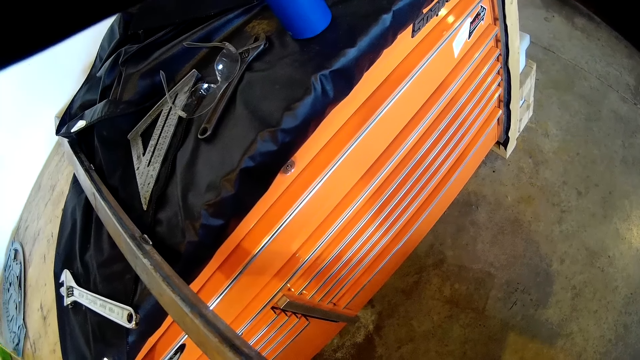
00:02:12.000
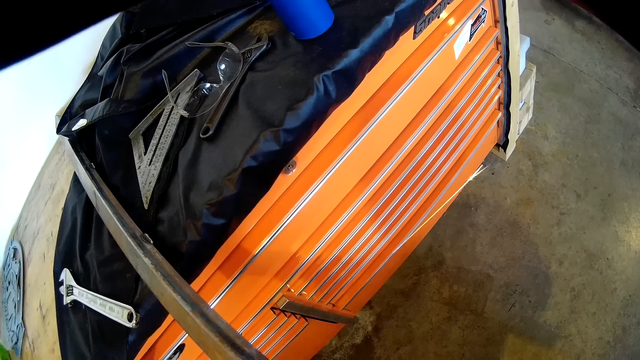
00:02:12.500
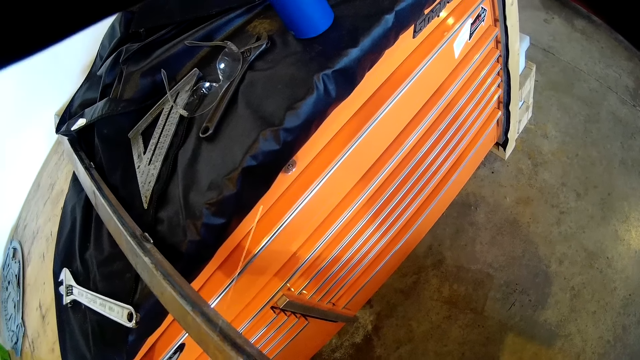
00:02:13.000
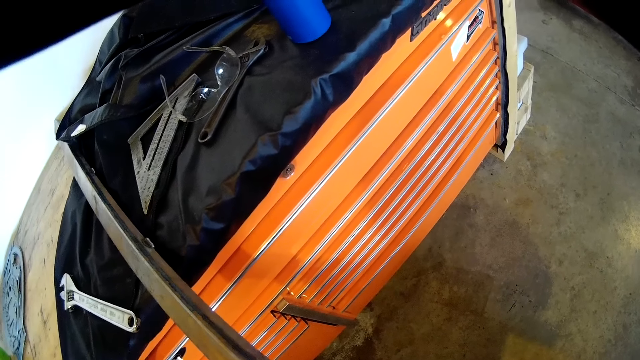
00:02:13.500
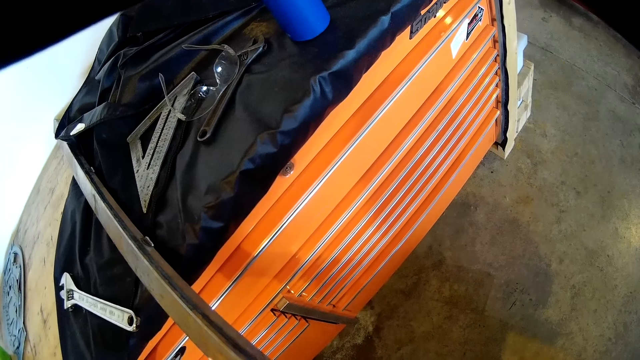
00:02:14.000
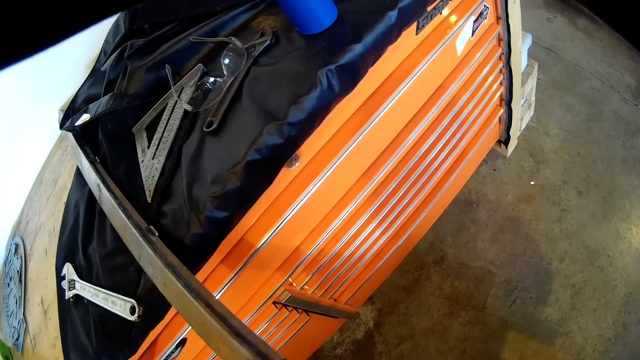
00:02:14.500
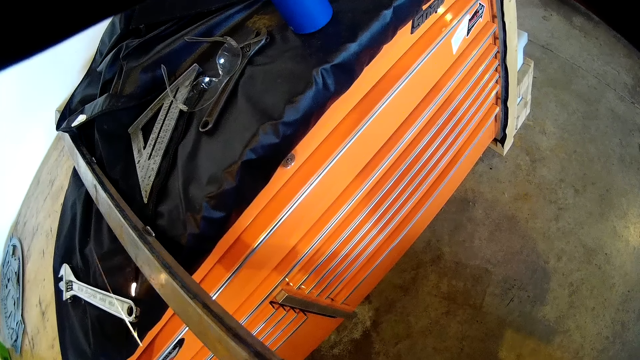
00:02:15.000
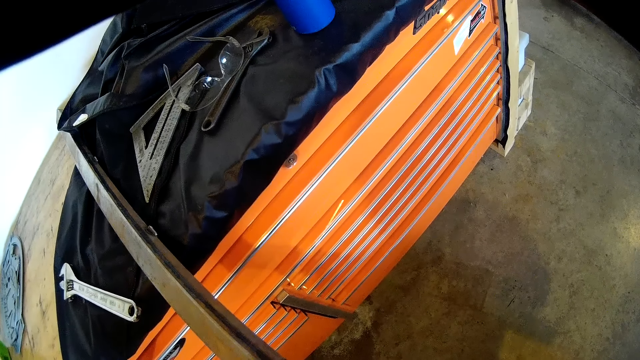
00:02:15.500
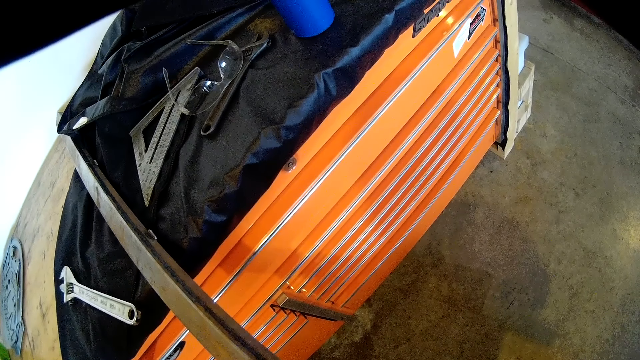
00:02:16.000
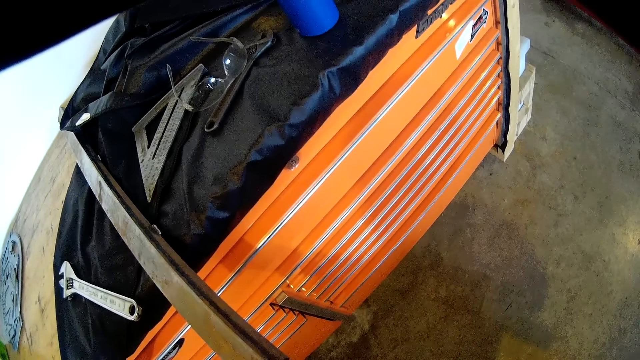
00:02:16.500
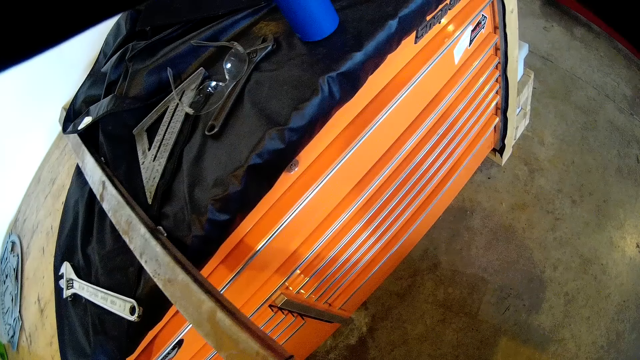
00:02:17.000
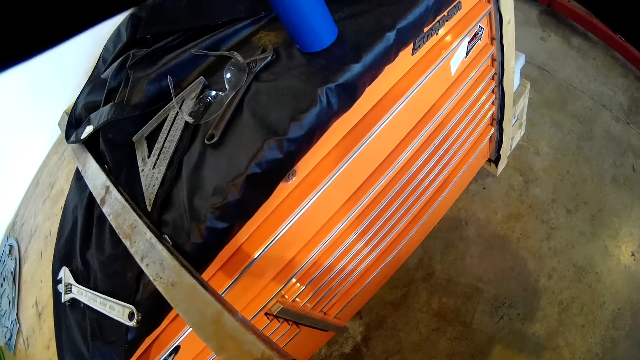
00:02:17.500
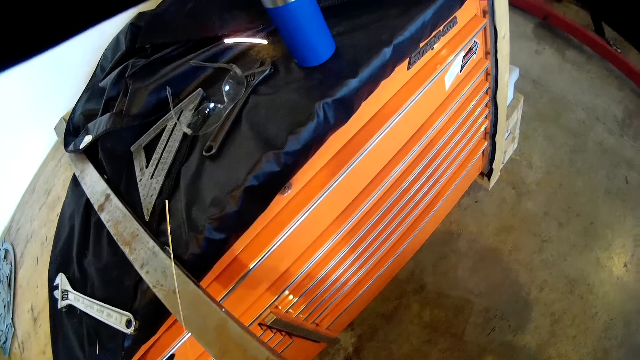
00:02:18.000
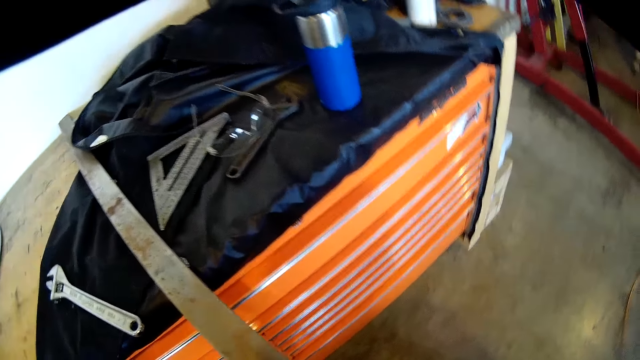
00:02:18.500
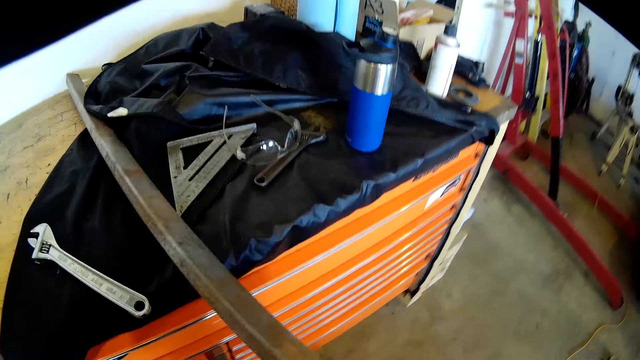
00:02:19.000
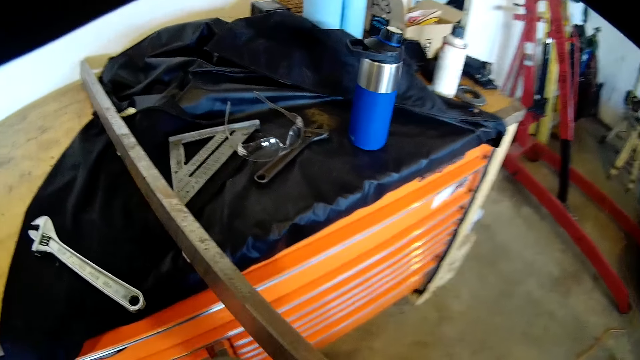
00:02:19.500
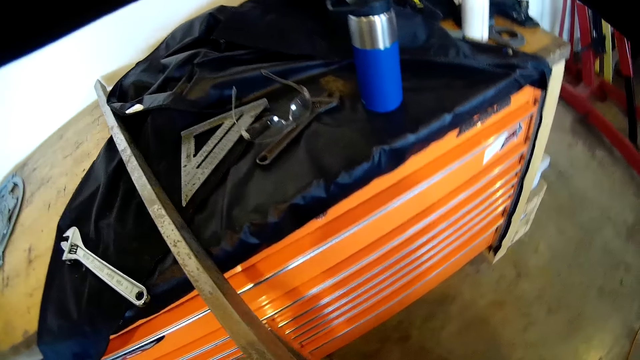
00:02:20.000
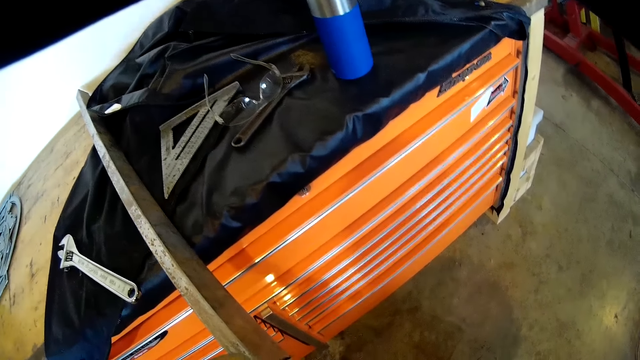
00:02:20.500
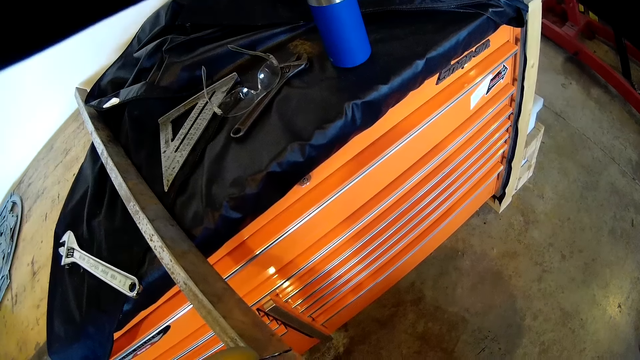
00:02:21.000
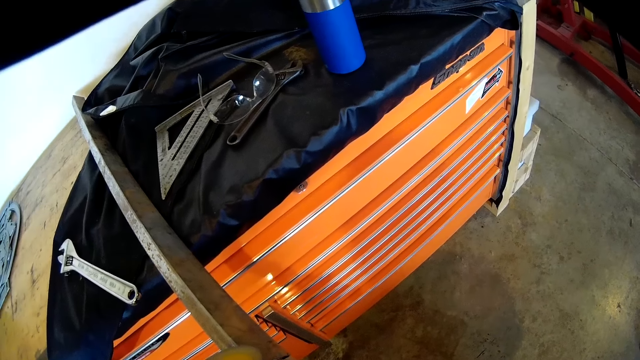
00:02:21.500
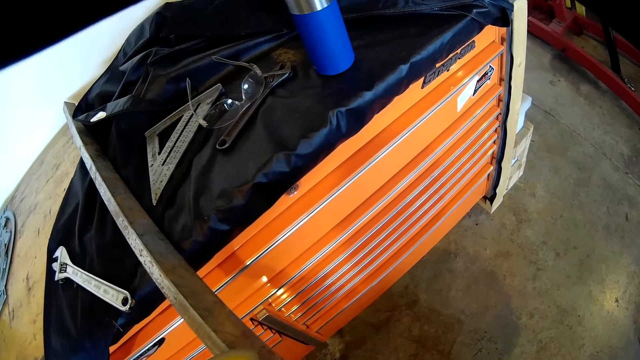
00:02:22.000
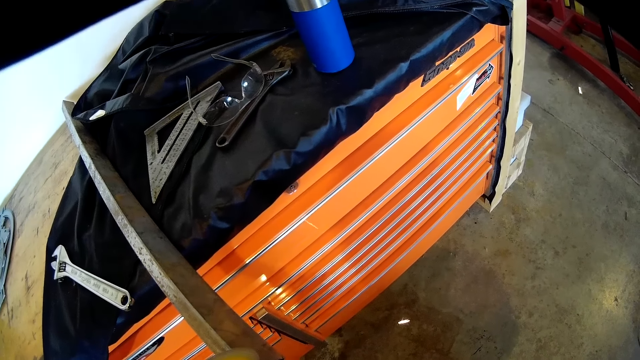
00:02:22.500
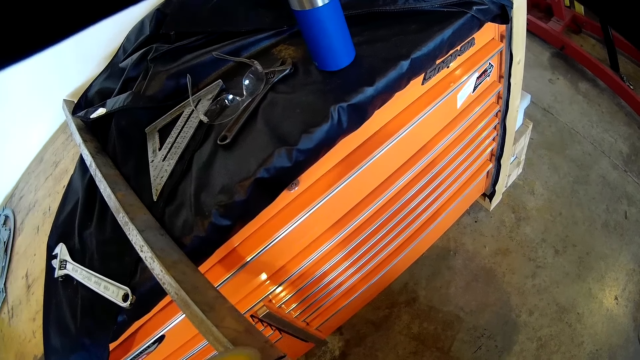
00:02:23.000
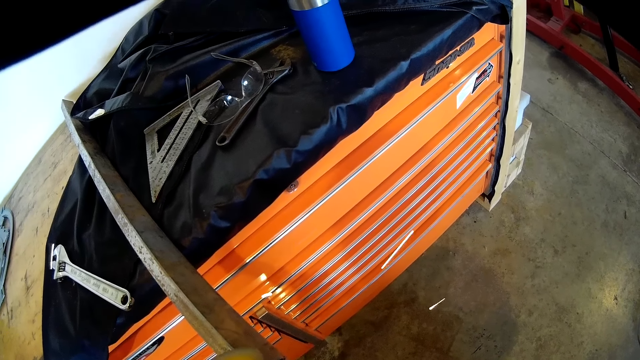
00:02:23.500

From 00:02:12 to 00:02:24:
The camera wearer welds the metal. They turn the metal rod and weld the metal rod.

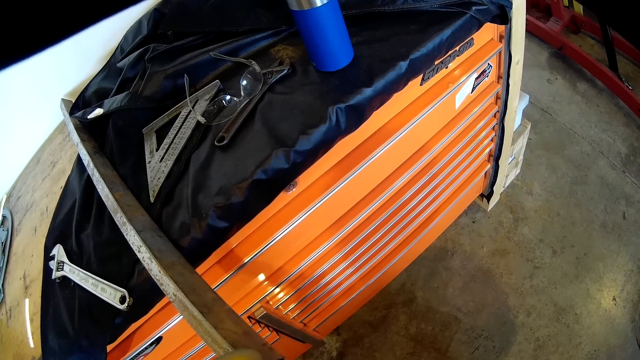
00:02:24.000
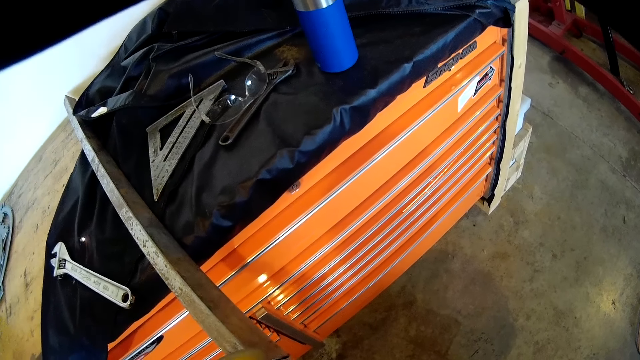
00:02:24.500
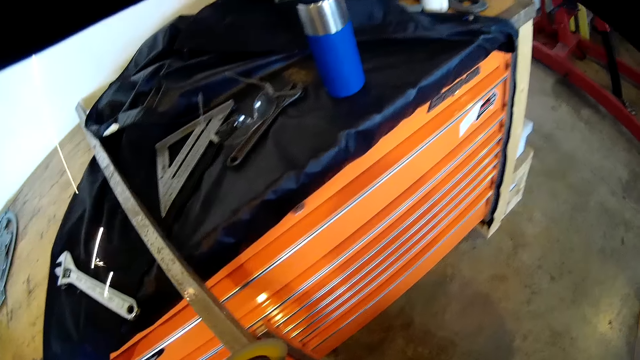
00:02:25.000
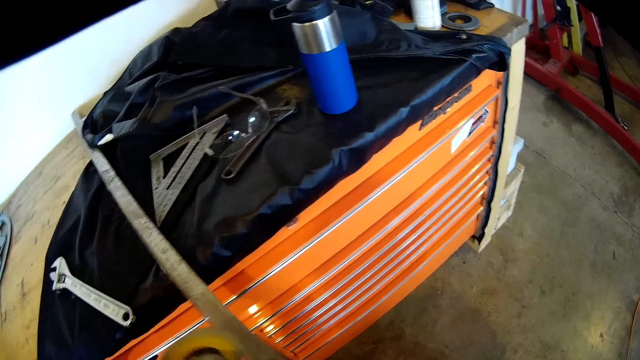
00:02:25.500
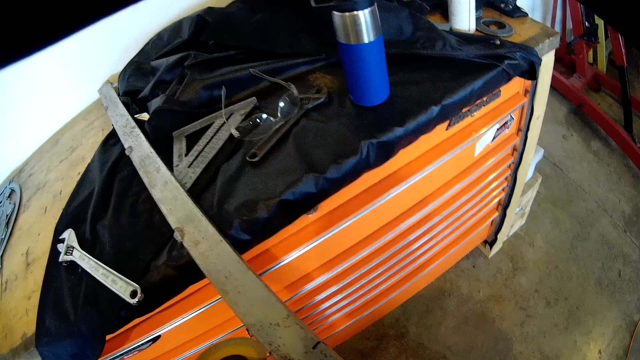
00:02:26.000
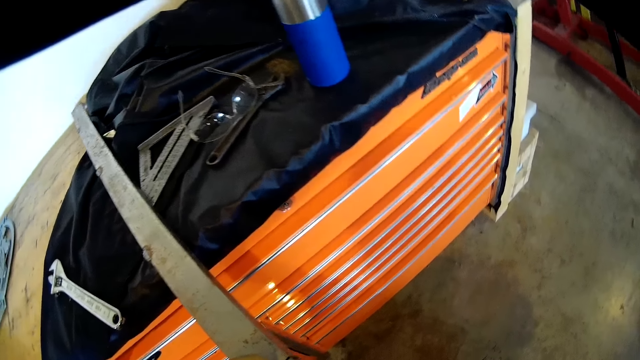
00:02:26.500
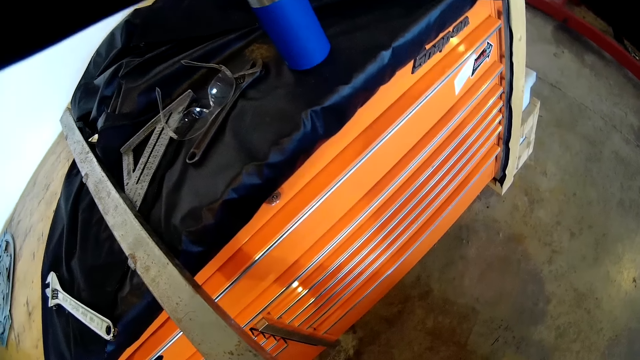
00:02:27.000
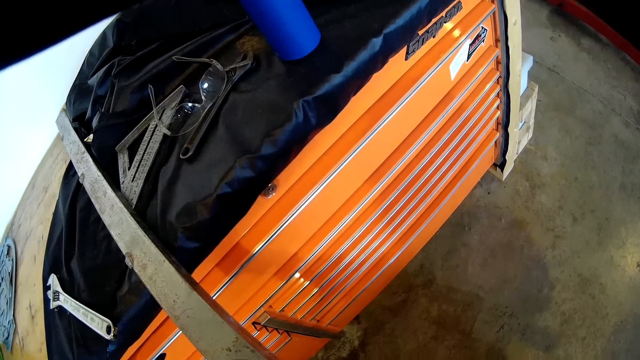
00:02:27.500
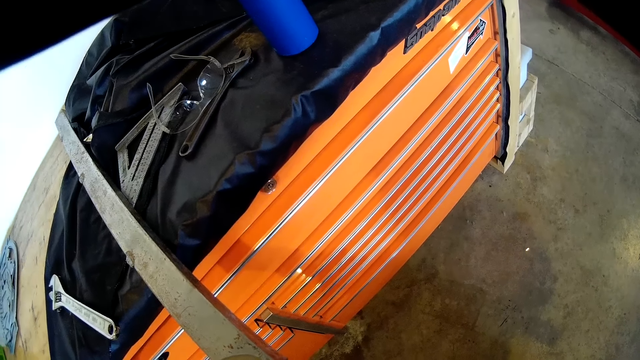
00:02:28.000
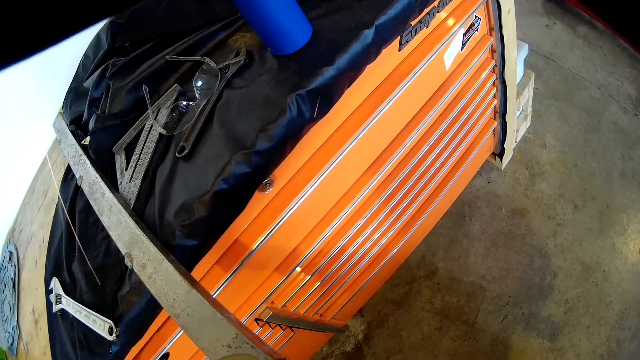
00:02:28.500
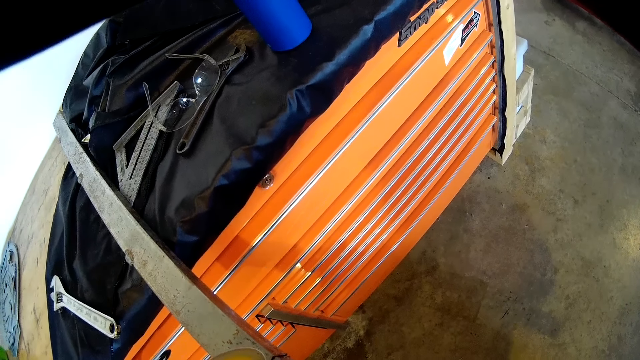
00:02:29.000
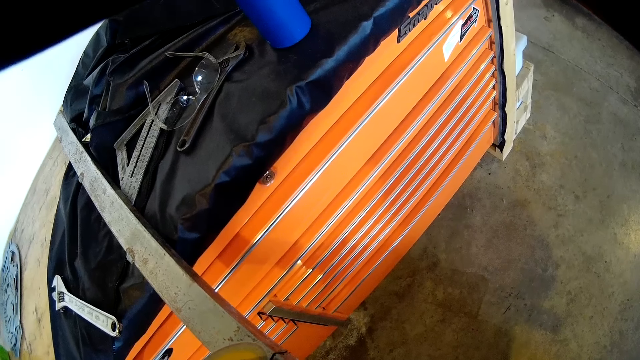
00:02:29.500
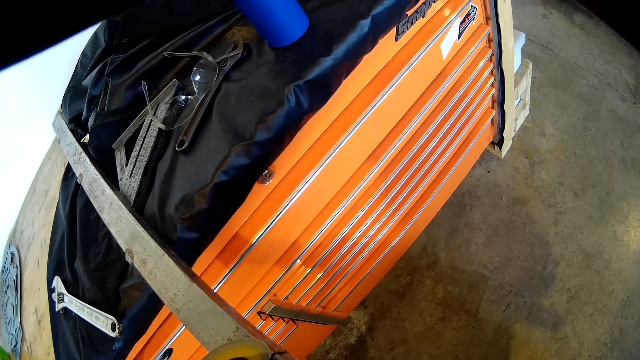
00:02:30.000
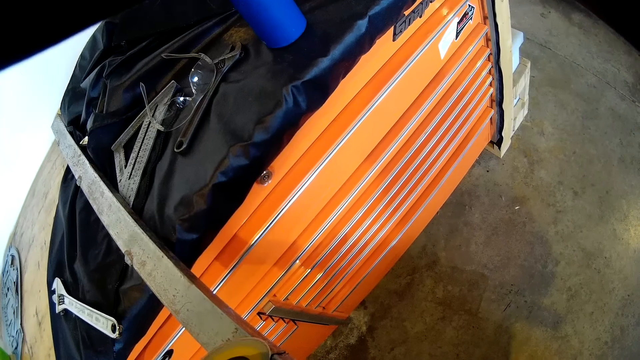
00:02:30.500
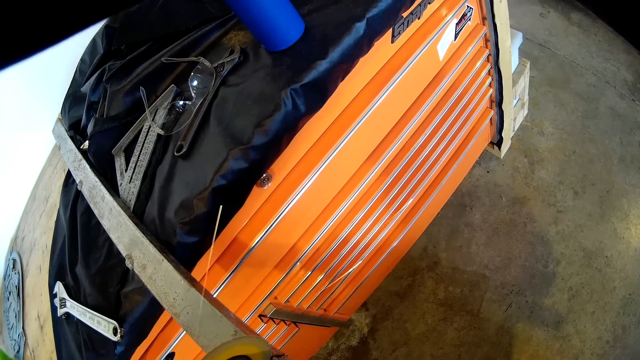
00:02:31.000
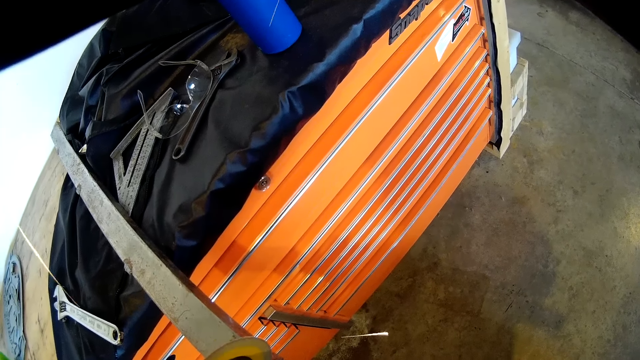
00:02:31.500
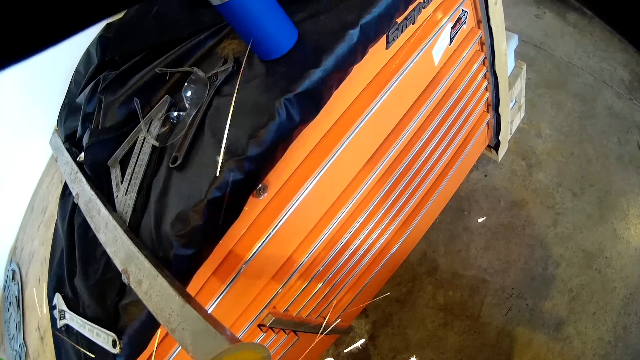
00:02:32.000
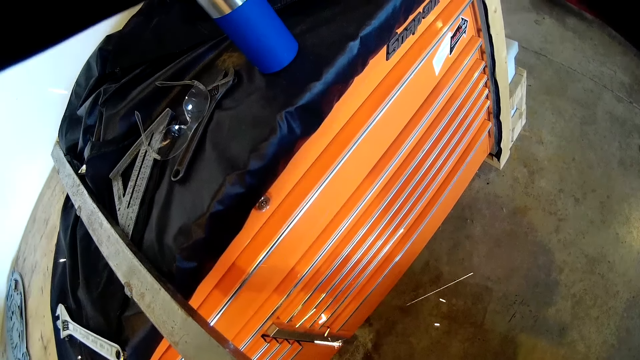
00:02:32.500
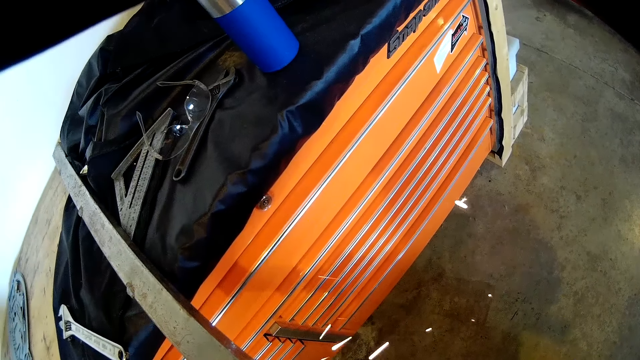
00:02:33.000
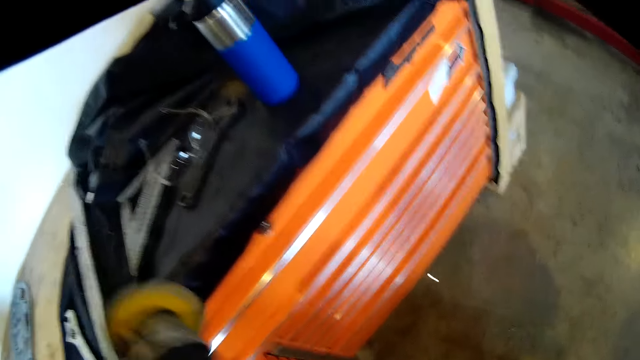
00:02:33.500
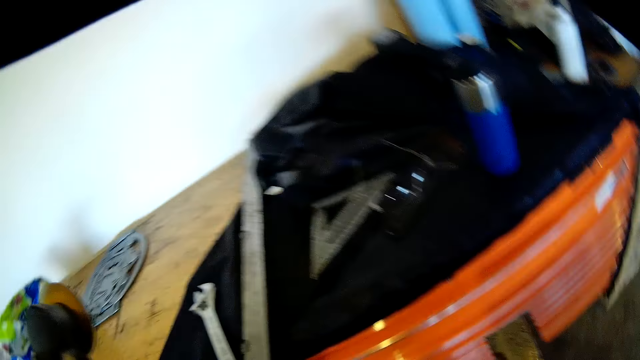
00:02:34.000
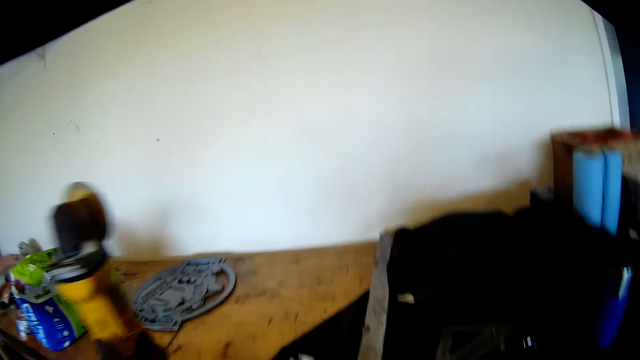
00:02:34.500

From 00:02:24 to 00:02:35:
The camera wearer turns the metal rod. They move the metal rod to the left.
